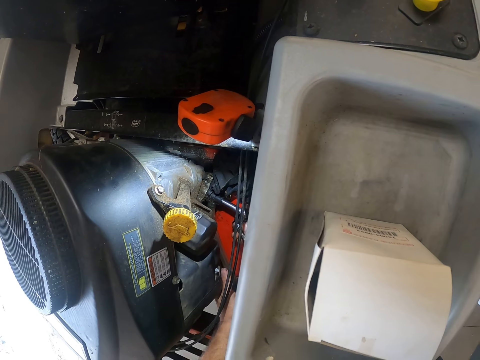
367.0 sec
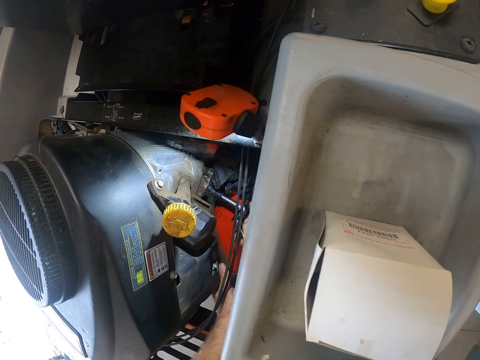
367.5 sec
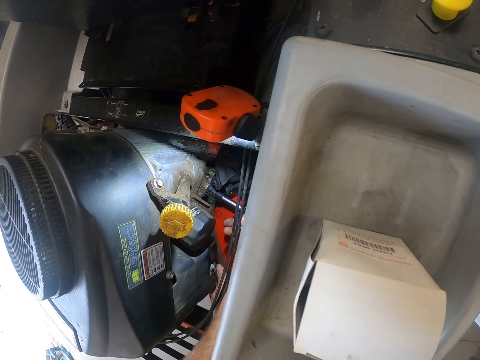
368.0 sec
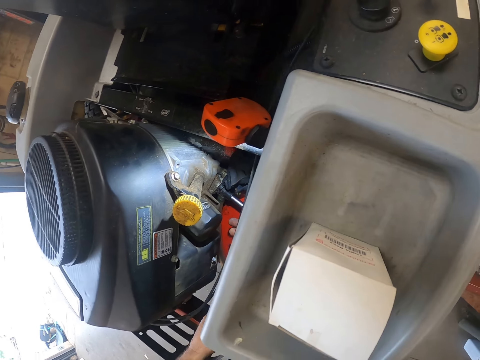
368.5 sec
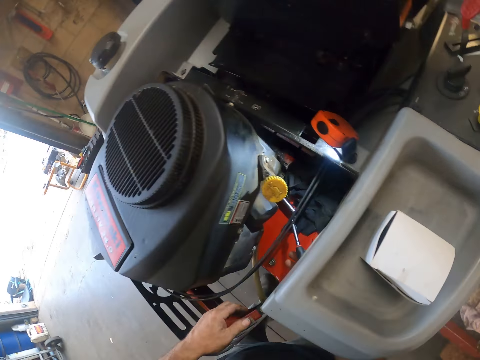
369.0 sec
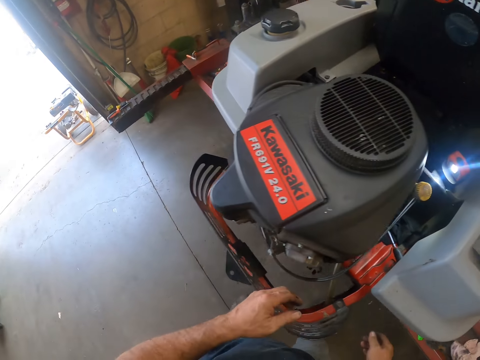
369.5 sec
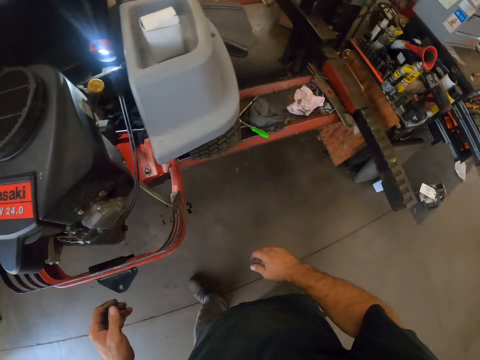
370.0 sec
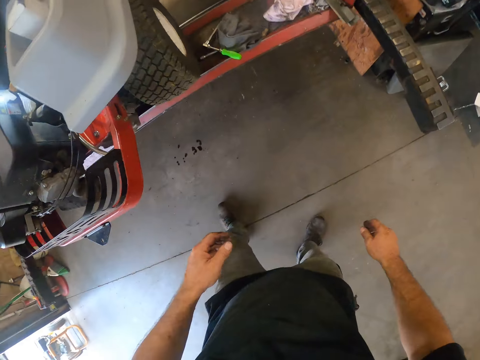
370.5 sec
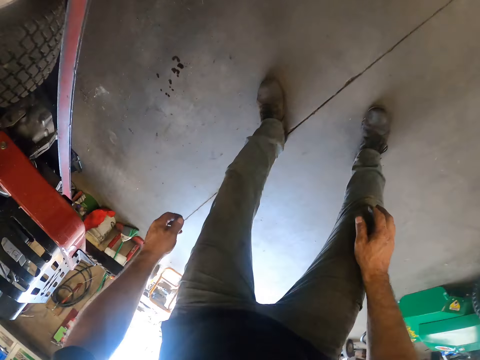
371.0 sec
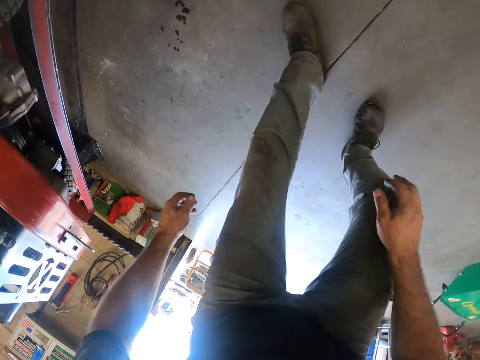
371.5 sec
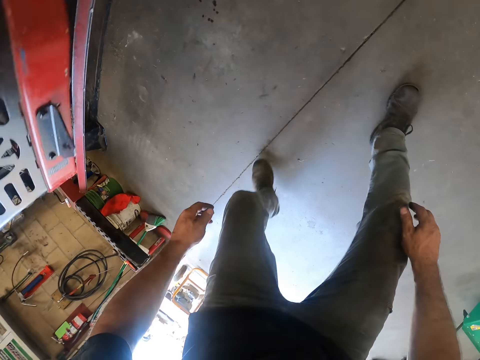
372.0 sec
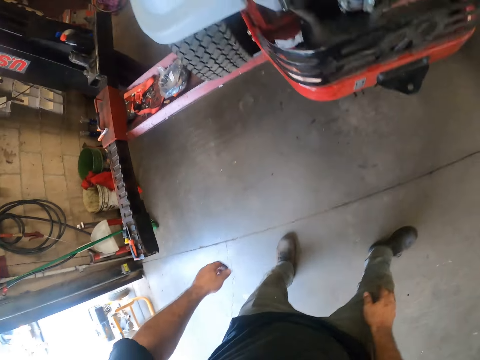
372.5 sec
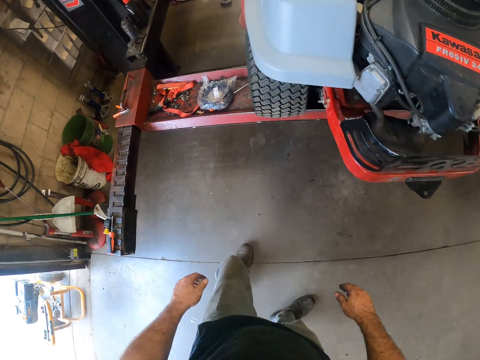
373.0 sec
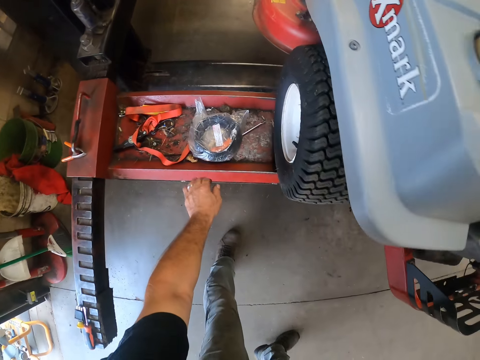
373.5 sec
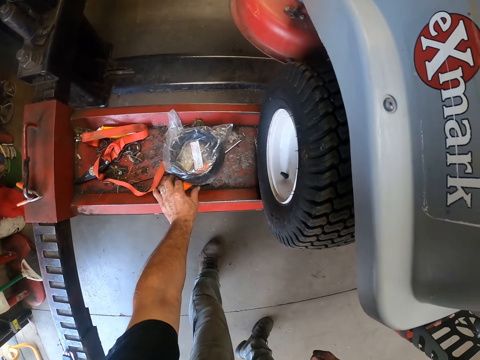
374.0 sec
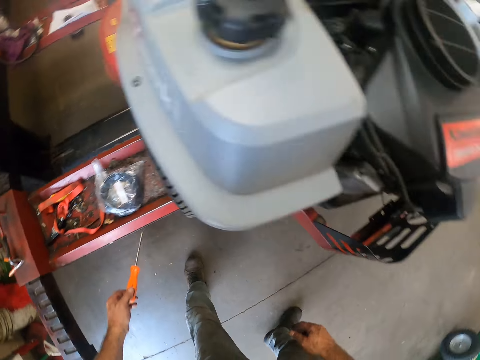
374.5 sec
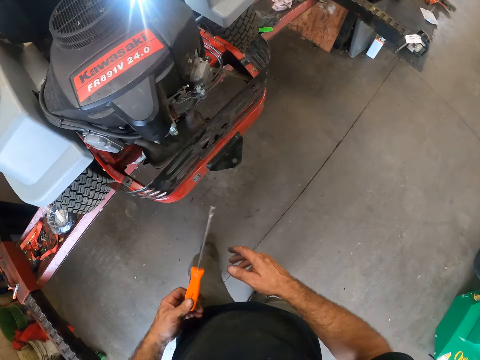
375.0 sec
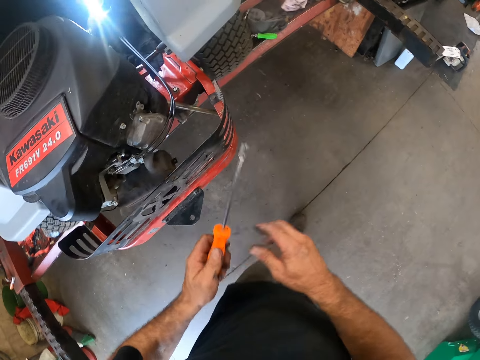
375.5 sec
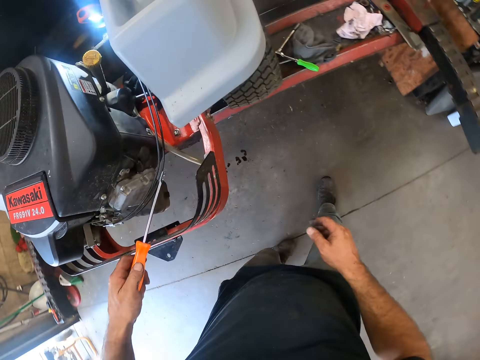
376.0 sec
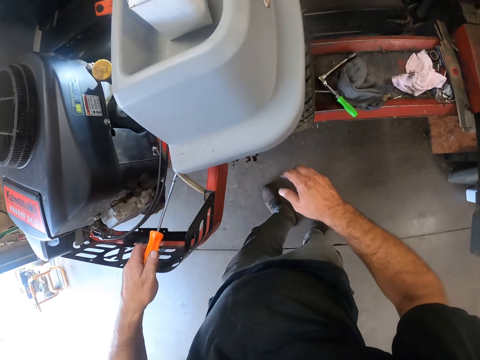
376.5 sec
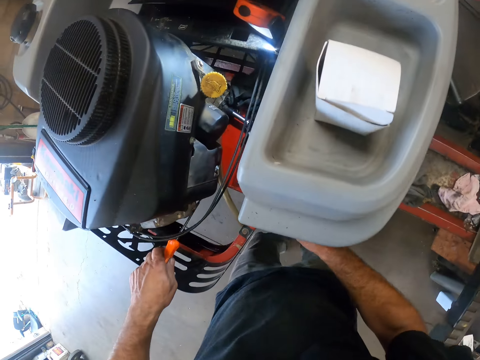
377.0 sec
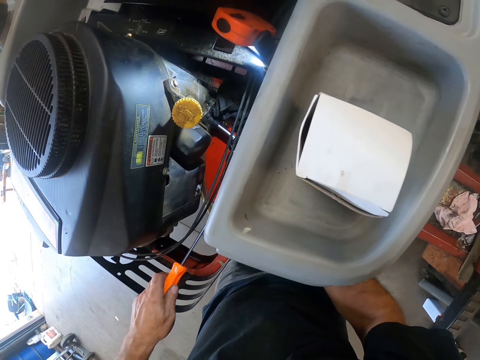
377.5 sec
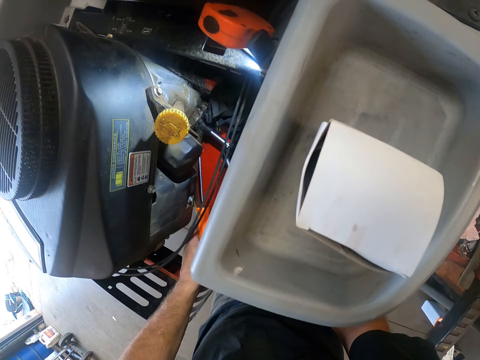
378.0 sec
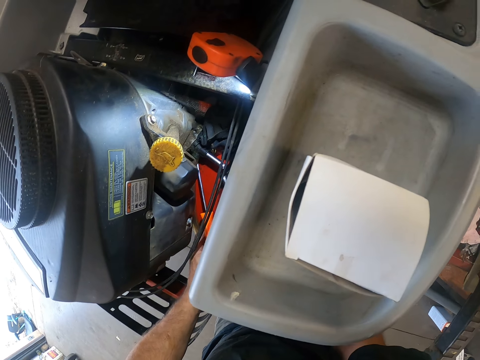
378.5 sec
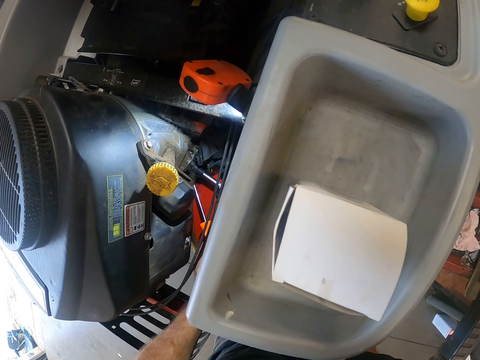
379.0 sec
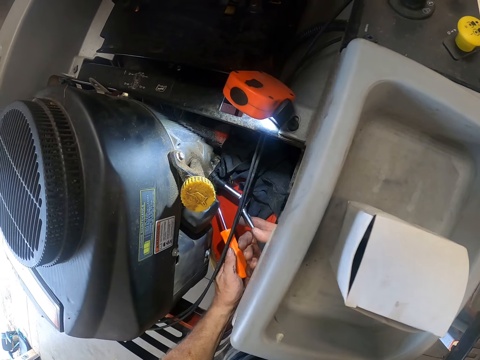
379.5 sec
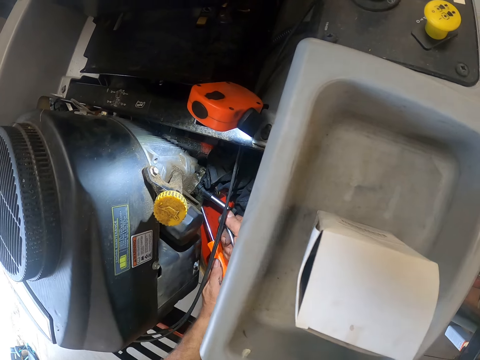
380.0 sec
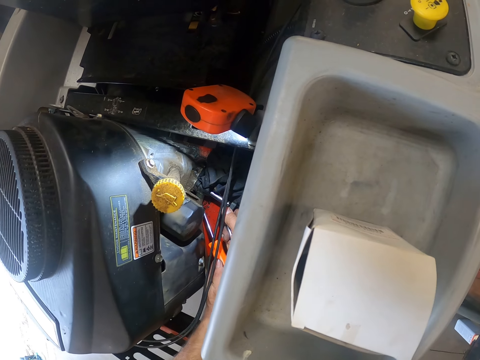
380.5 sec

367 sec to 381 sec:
The camera wearer stands beside the lawn mower. He picks up a chisel from the workshop lift with his left hand. He holds a screwdriver.

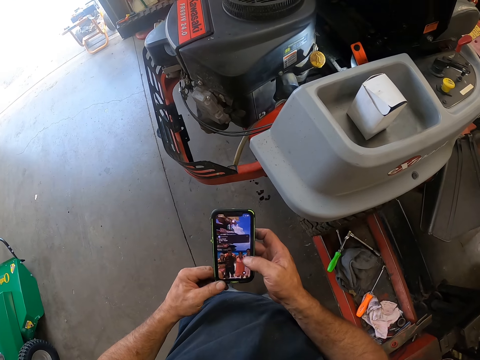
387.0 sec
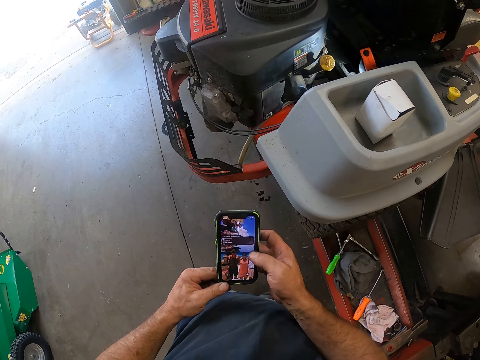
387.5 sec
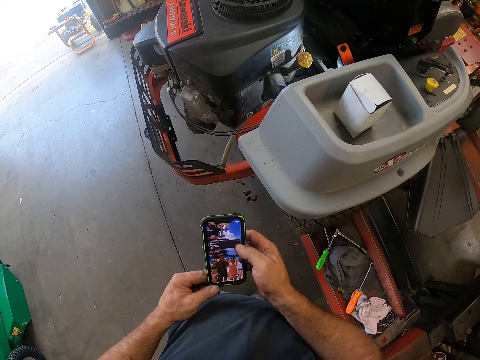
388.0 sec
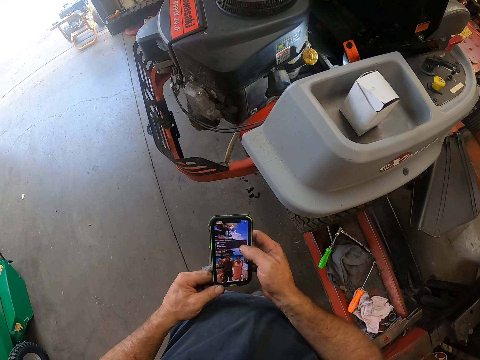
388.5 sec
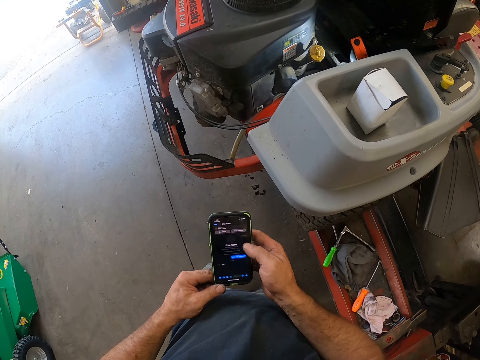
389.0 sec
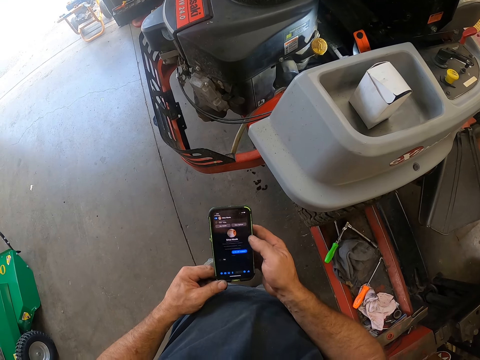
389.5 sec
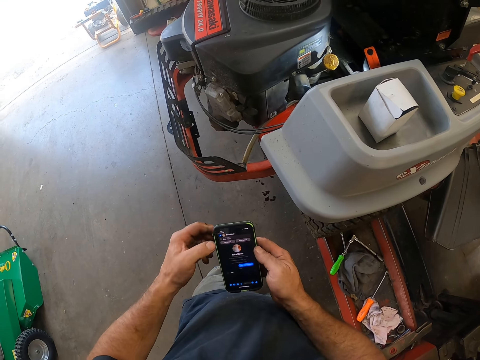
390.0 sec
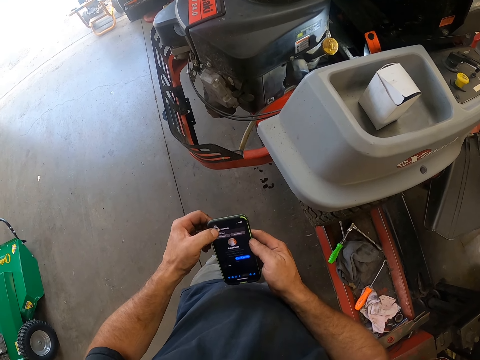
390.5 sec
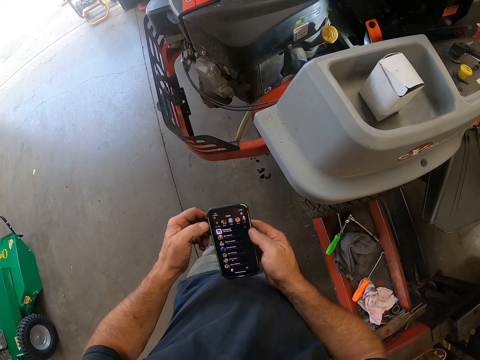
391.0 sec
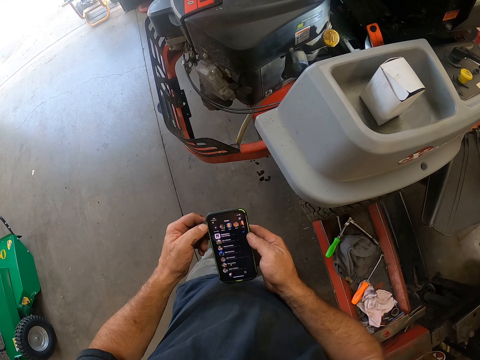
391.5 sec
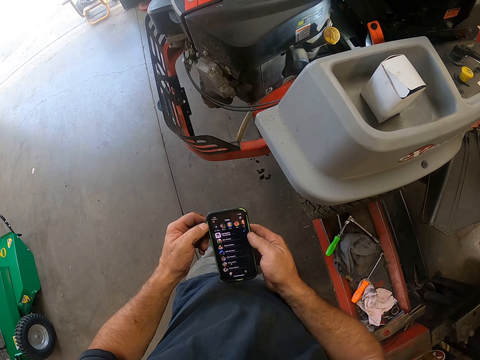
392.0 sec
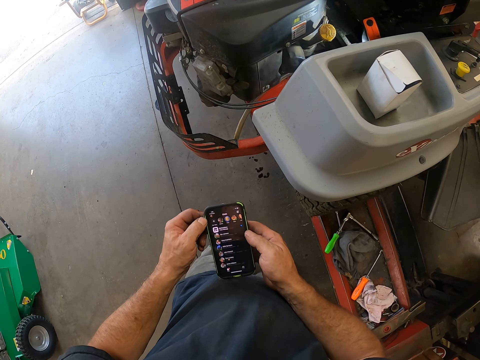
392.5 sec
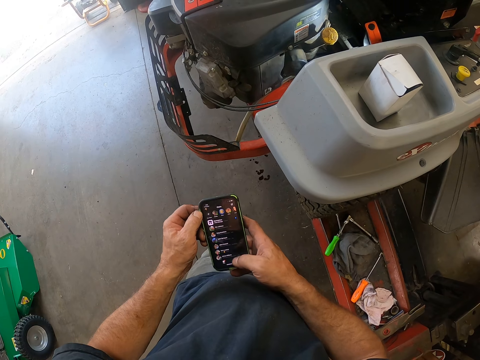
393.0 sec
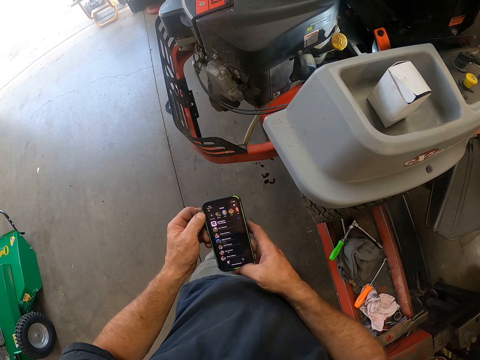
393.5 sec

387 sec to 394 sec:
The camera wearer holds a phone. They press the phone. They scroll on the phone.

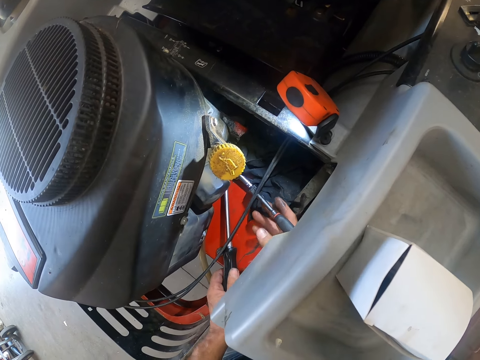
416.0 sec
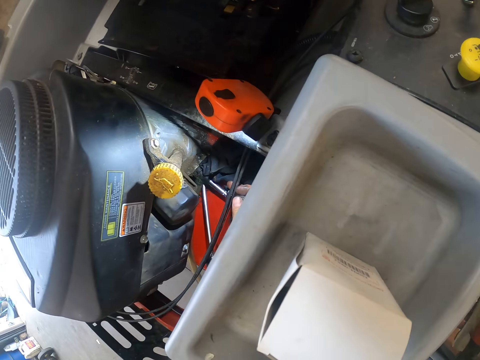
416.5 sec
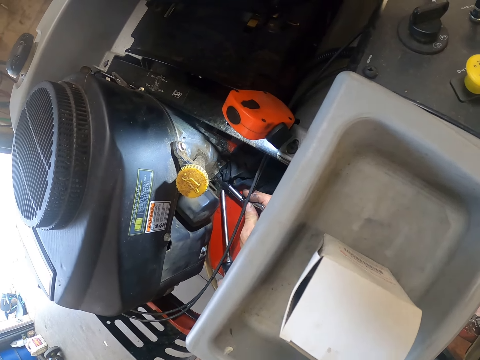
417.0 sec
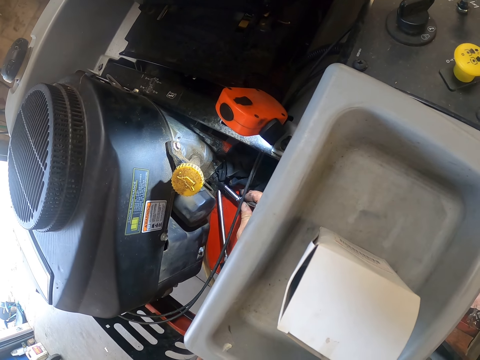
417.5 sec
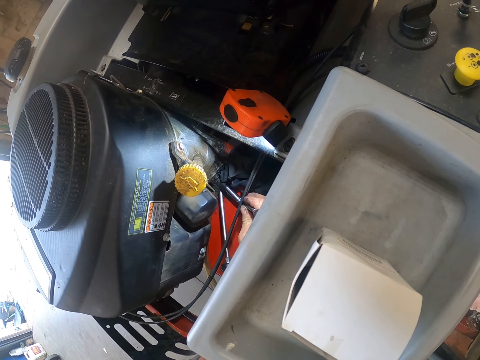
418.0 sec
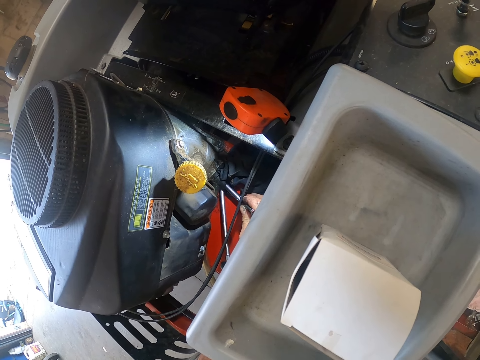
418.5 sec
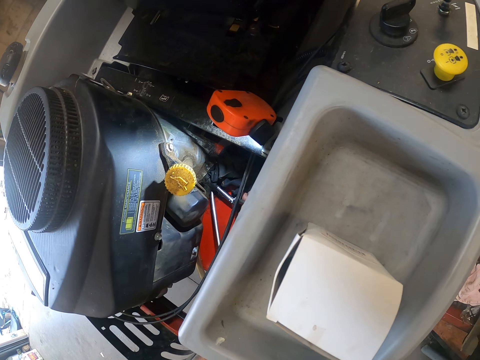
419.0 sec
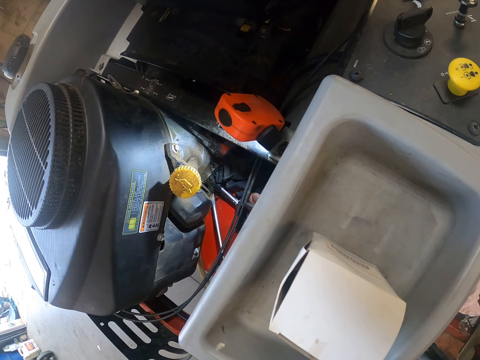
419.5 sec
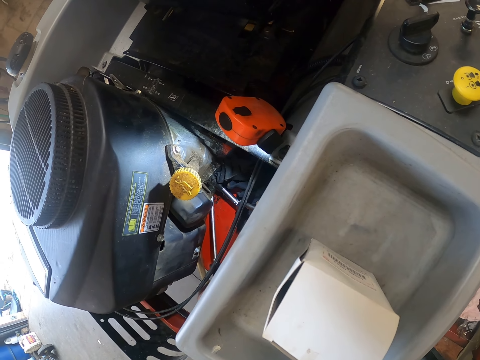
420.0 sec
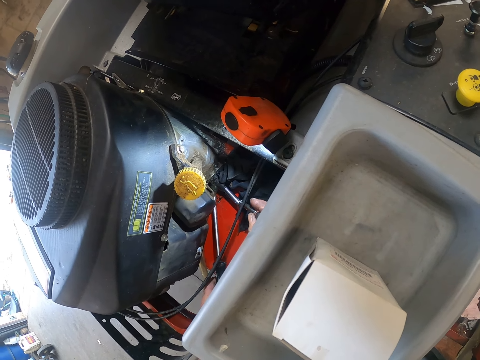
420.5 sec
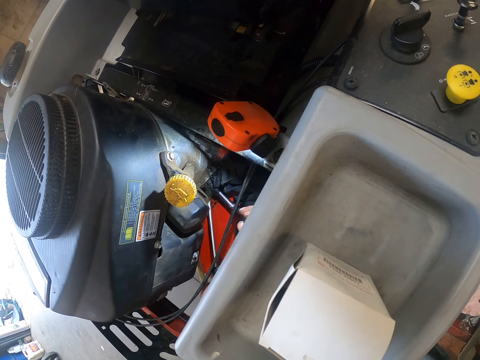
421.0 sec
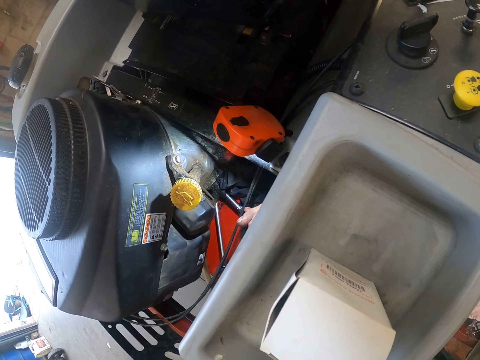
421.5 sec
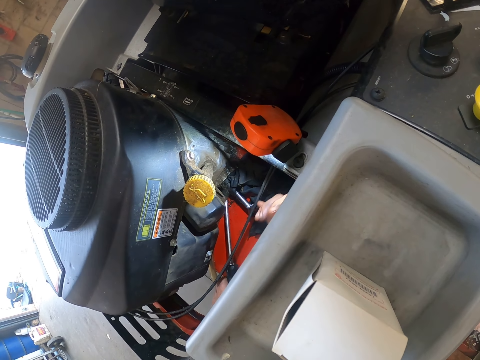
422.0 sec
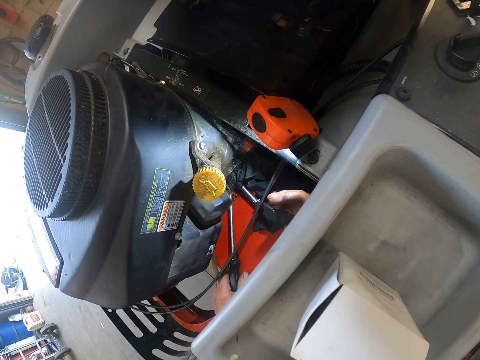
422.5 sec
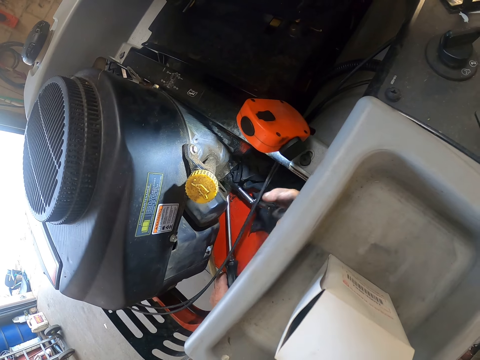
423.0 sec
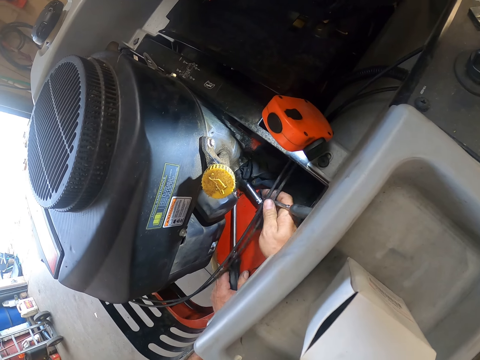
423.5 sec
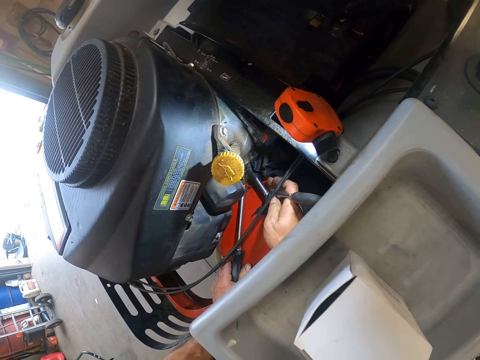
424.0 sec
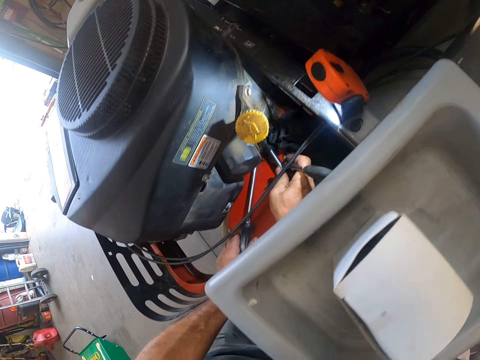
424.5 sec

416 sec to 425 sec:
The camera wearer works on the lawn mower with the screwdriver.
